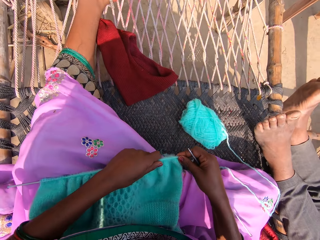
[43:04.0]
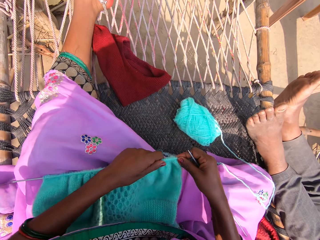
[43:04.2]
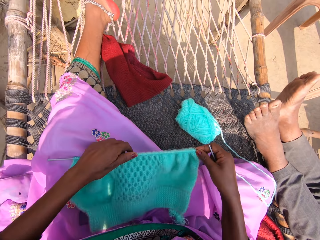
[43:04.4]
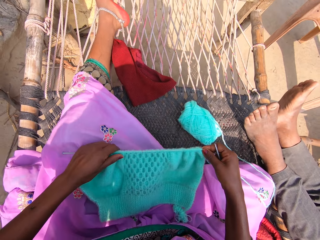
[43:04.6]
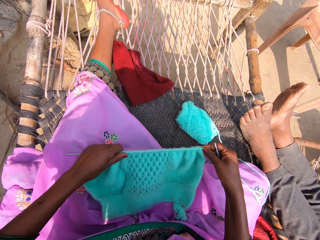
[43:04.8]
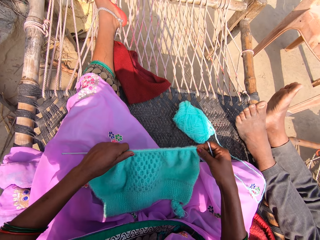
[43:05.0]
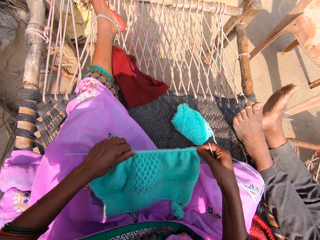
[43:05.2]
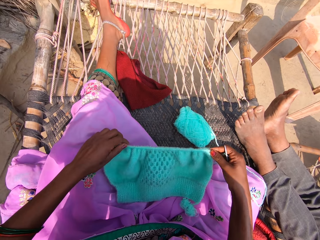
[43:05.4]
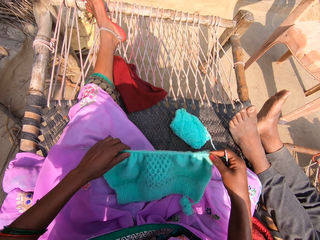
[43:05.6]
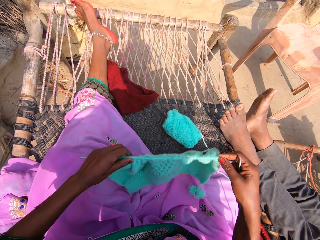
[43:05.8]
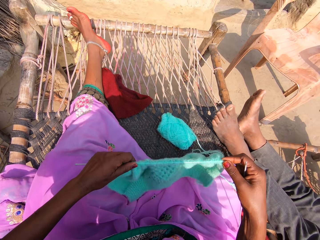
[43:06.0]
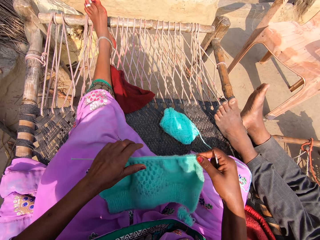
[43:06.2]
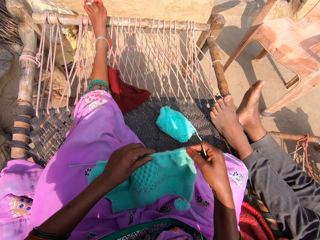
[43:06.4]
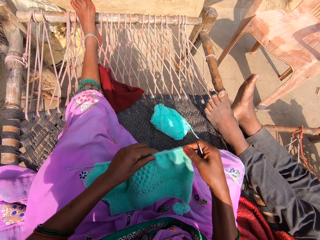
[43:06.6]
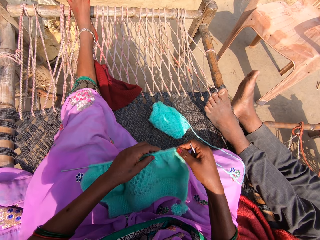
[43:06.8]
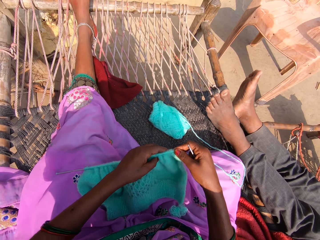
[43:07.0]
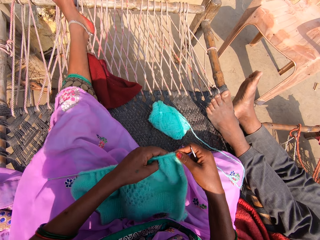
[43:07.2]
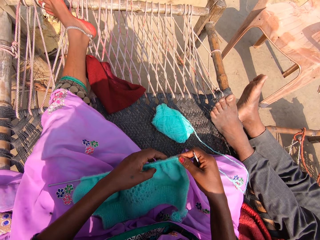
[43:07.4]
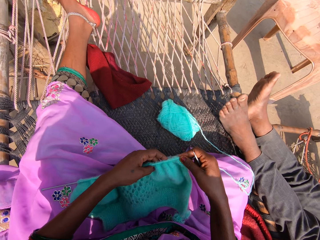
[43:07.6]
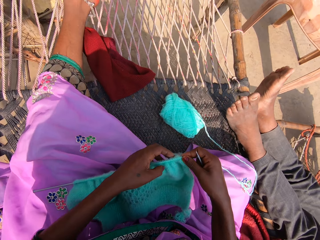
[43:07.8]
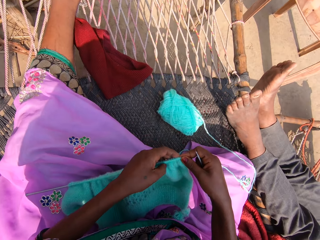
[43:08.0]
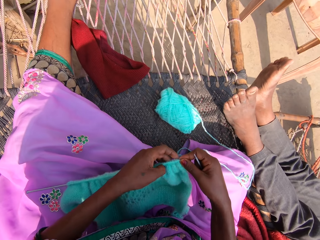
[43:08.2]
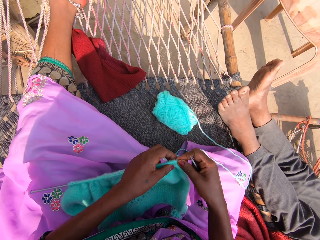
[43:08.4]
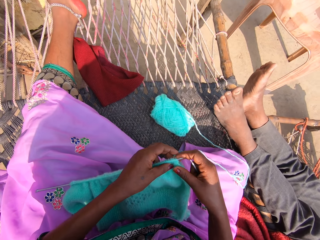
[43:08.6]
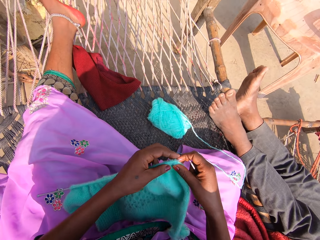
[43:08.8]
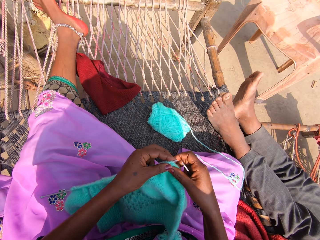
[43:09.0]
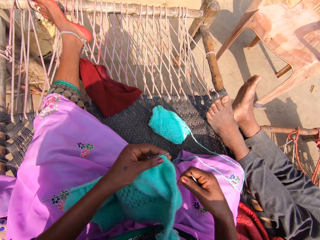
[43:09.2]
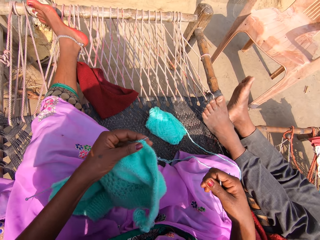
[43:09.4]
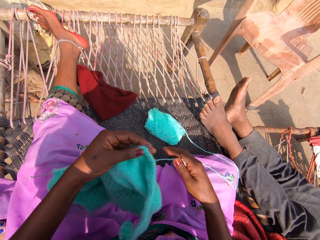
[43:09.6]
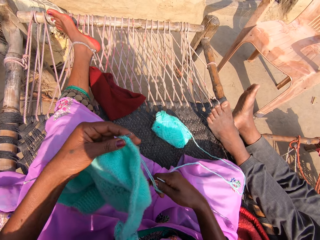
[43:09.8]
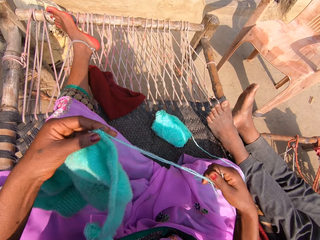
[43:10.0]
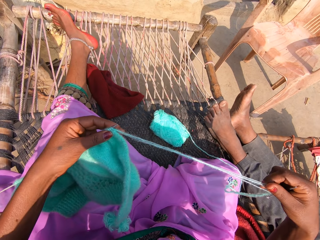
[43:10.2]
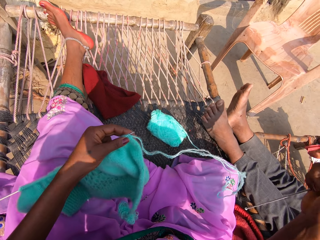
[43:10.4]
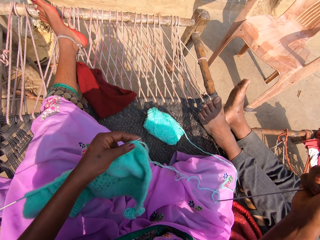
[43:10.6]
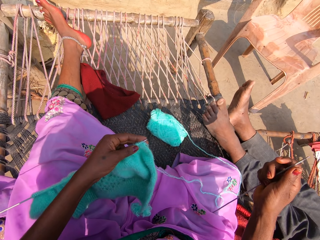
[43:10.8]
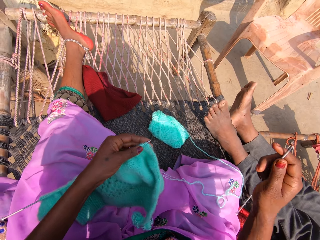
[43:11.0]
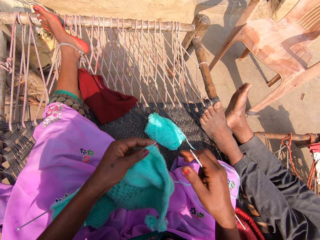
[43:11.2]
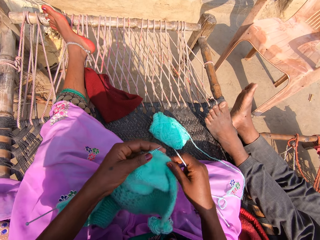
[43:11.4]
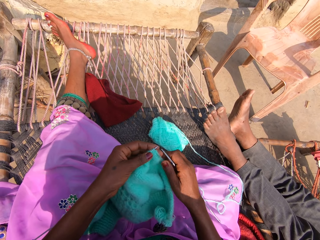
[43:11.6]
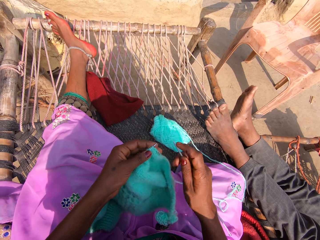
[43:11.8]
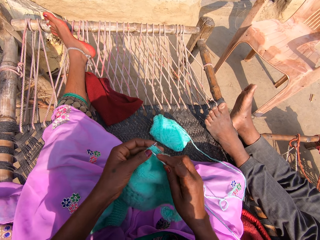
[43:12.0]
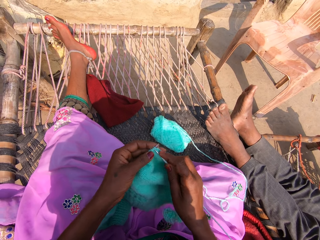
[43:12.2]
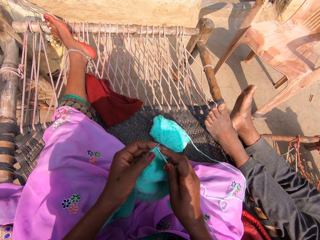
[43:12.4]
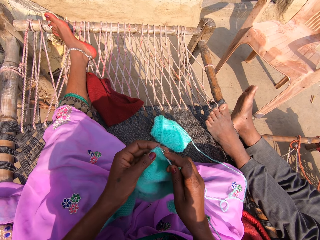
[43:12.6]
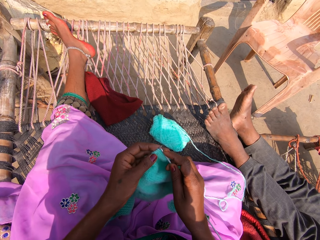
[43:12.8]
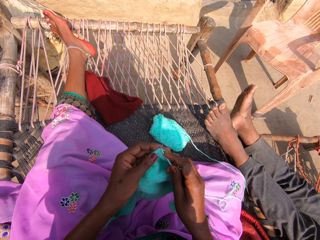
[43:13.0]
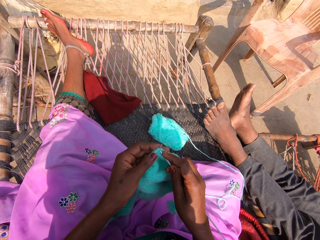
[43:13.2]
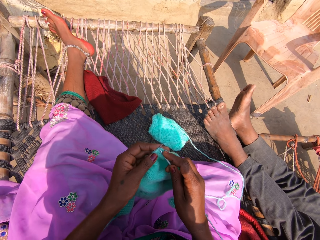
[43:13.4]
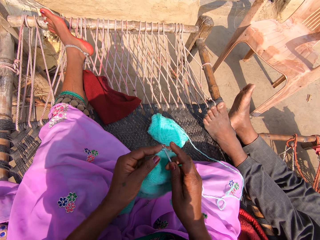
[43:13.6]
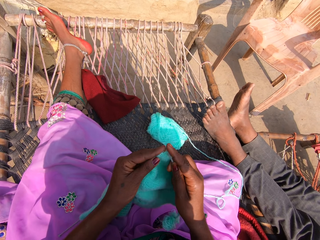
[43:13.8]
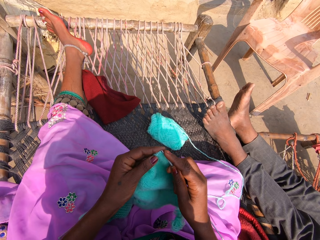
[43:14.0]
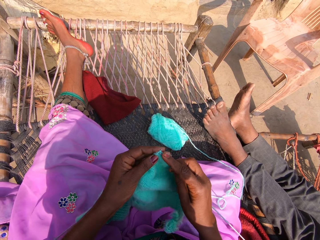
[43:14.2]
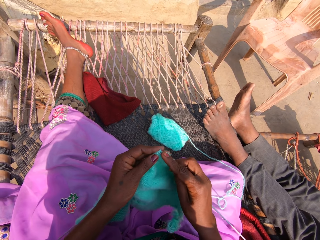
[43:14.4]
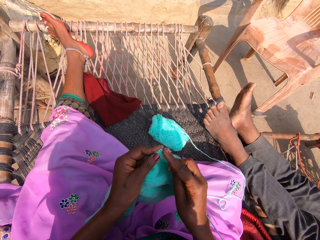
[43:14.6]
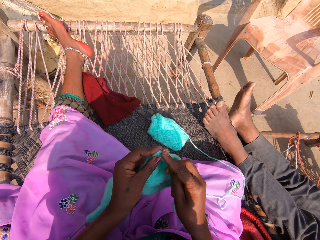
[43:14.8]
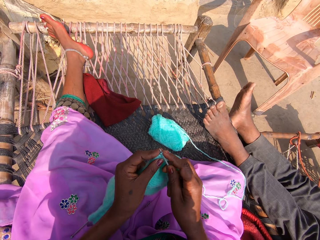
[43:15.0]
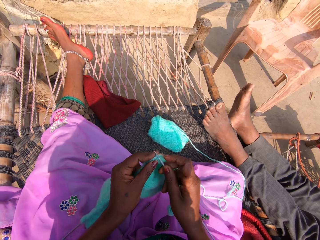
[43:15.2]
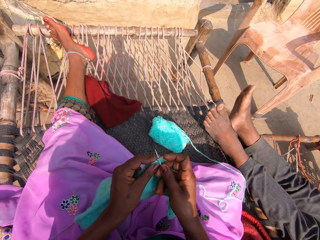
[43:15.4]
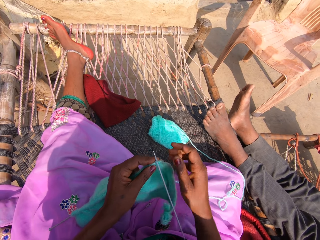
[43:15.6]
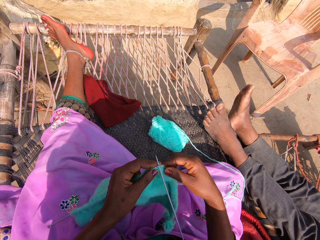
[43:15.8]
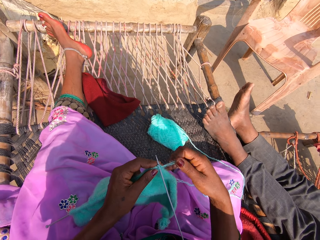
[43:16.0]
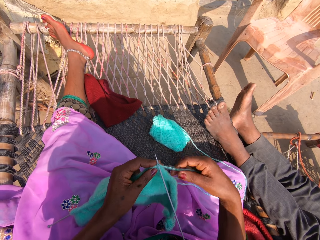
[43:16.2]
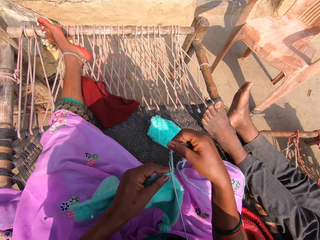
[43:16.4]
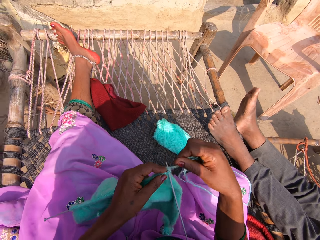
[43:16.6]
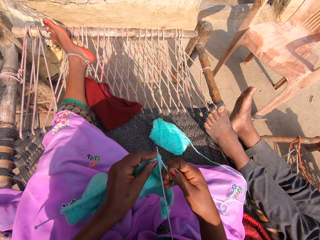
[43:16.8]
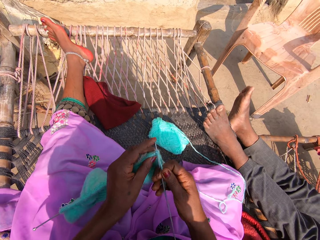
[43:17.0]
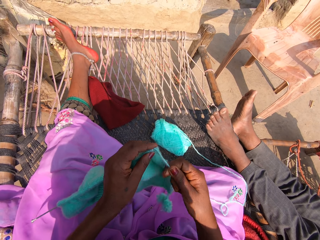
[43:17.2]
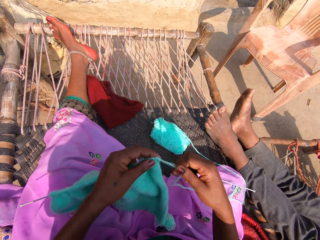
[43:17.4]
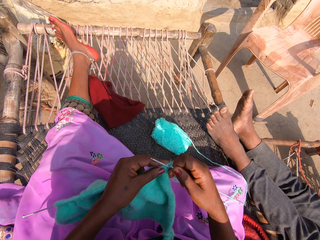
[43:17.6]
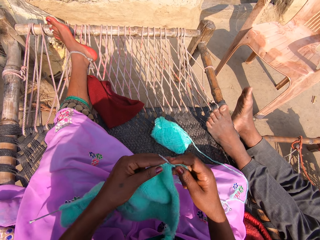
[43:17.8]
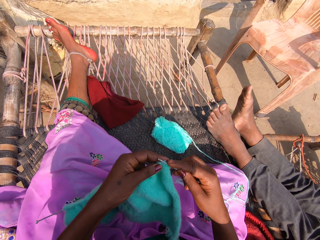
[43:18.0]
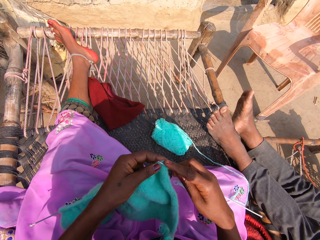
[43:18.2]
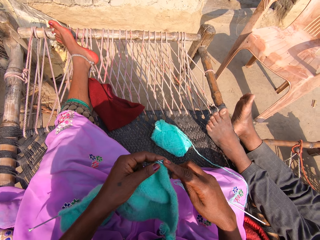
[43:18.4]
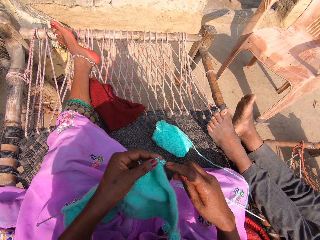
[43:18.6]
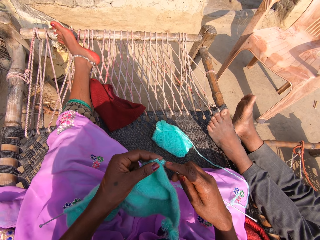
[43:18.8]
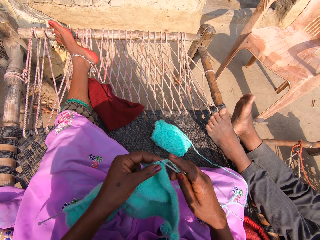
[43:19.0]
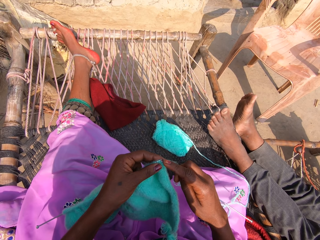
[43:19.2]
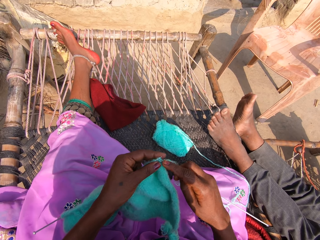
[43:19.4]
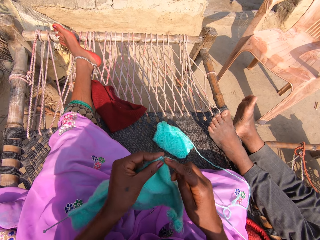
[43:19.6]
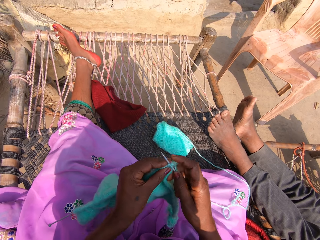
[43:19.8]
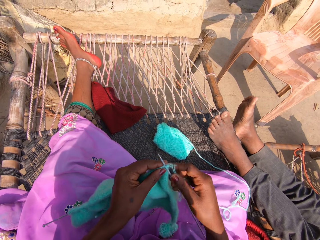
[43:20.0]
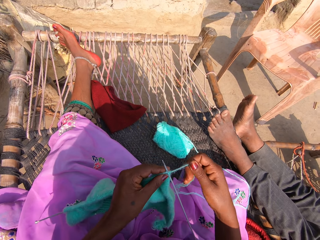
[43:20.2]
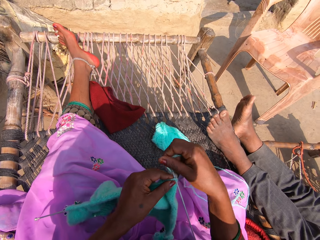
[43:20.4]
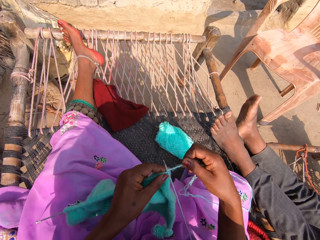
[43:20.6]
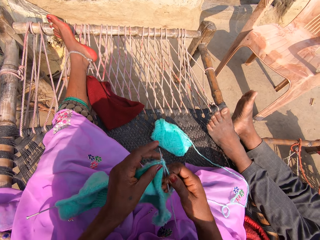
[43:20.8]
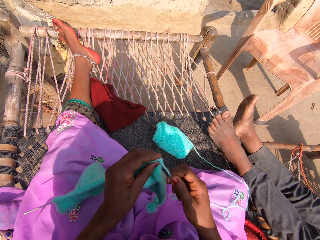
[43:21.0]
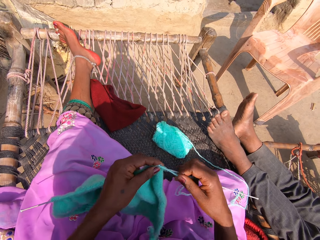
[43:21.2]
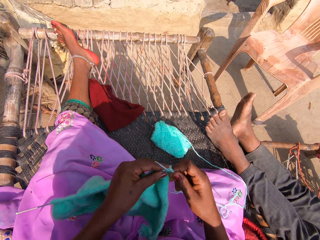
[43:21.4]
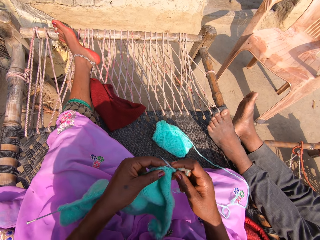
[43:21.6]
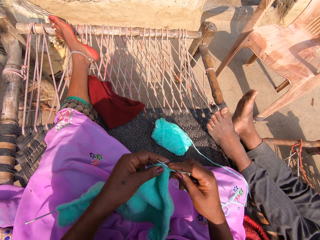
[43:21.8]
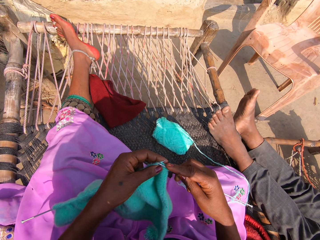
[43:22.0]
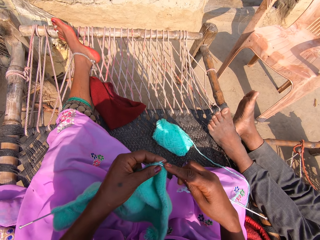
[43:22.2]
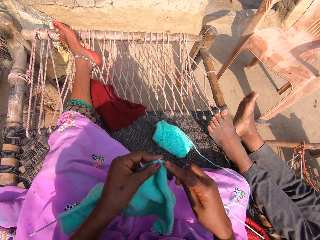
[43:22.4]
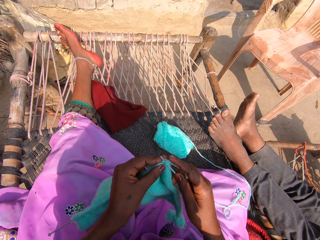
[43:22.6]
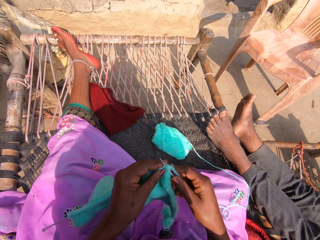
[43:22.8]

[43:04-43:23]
The camera wearer pulls the wool. They knit the knit stitch with the knitting pins and yarn. They roll the wool. They knit the fabric.

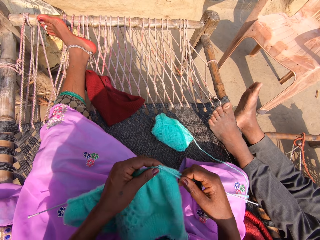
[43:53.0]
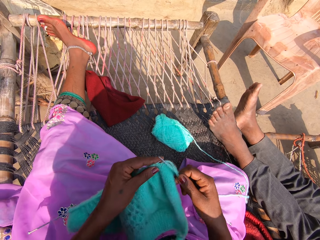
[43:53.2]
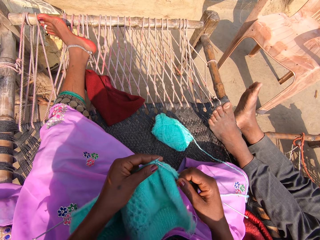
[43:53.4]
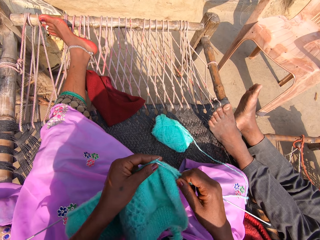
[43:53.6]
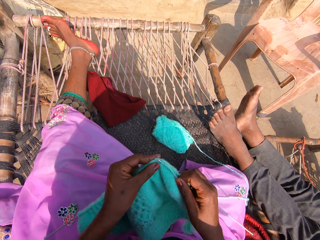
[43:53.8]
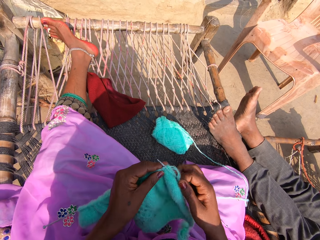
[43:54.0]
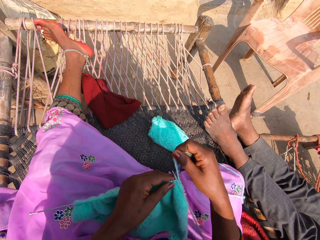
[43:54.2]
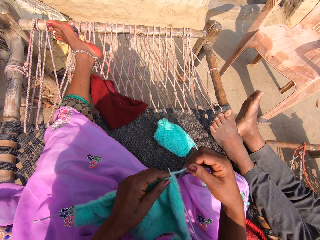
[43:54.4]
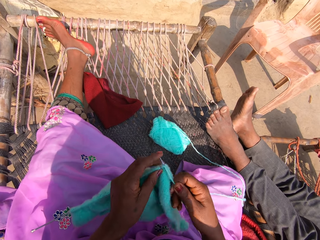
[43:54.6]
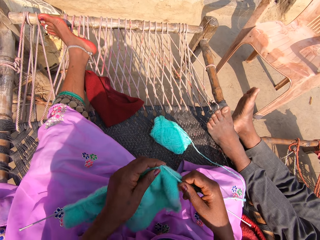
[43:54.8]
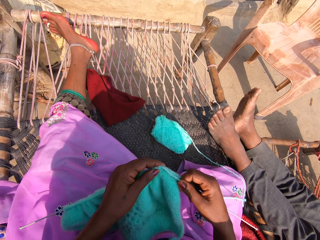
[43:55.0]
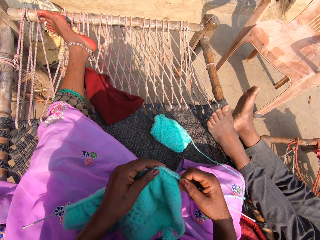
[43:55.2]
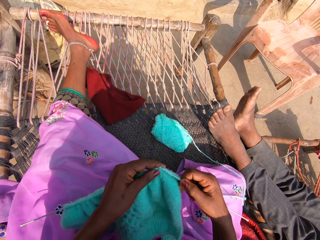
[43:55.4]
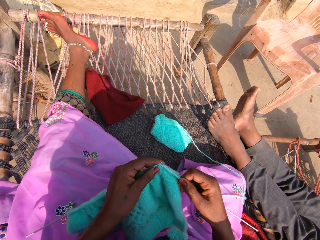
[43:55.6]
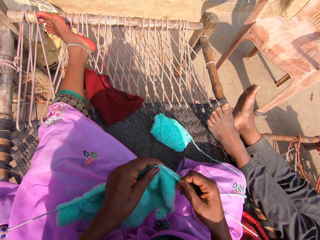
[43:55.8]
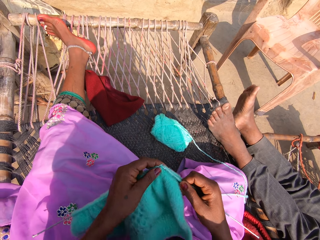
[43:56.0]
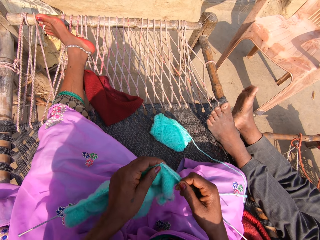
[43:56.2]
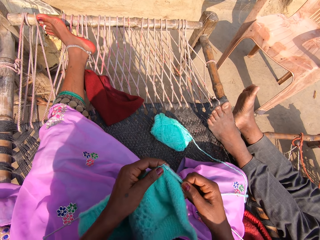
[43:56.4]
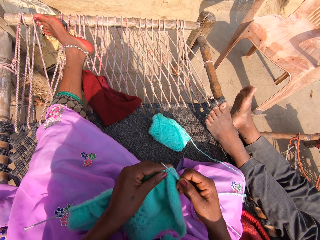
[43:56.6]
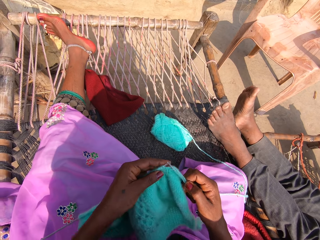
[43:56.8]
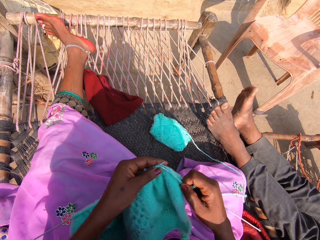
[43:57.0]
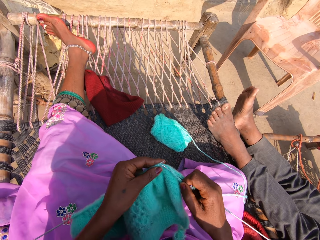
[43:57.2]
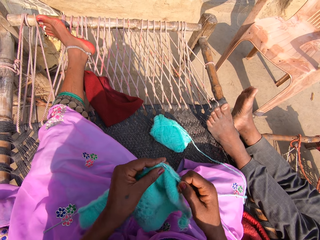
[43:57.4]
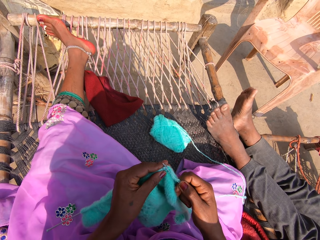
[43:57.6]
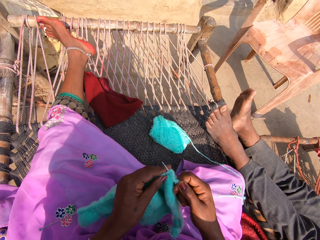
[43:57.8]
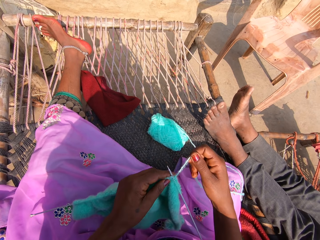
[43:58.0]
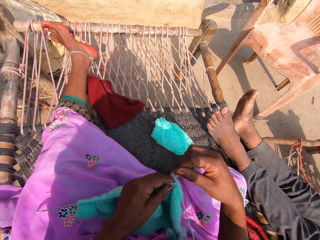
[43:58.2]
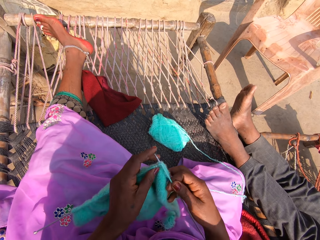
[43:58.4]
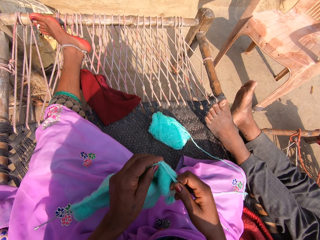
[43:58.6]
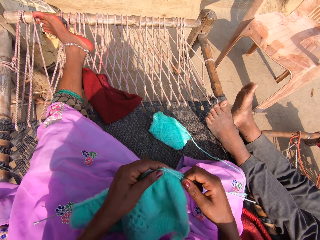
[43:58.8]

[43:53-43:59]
The camera wearer knits a fabric.
